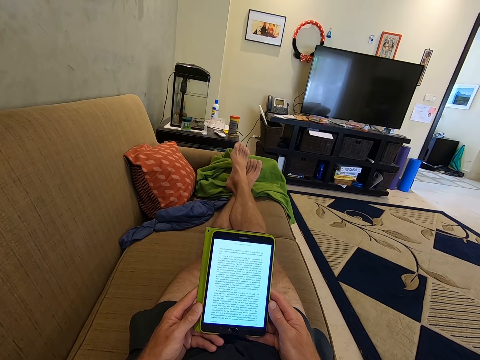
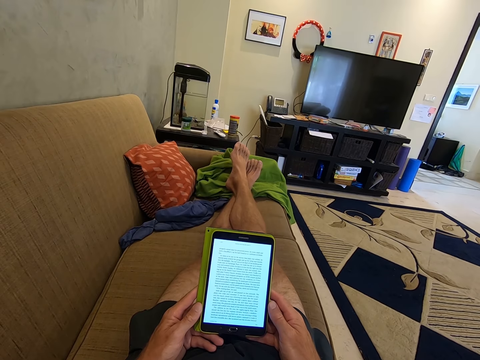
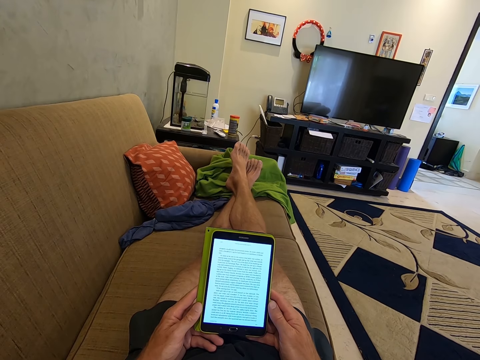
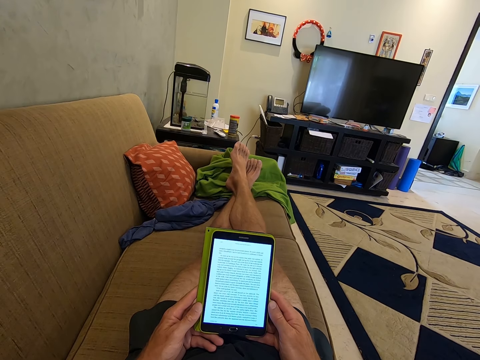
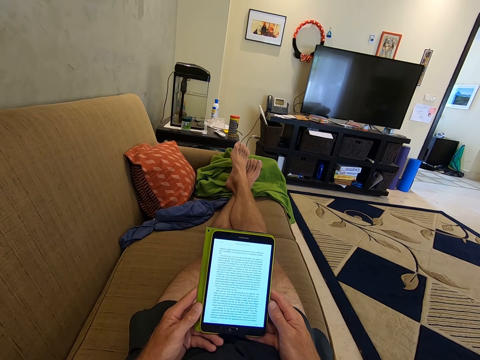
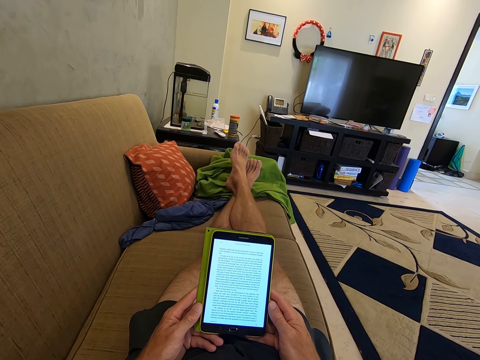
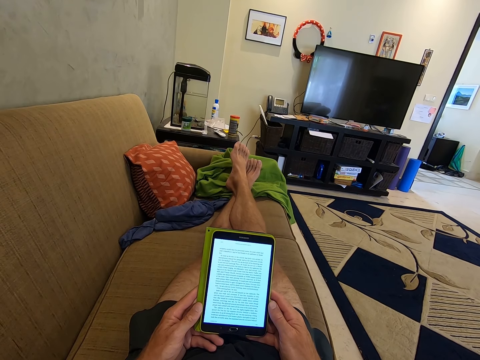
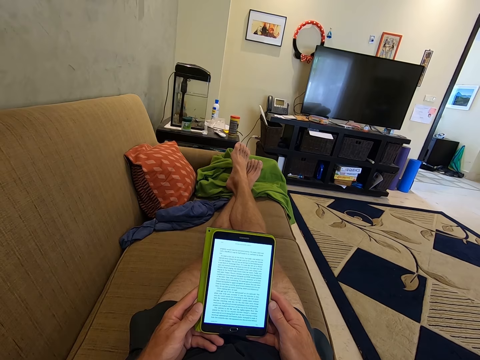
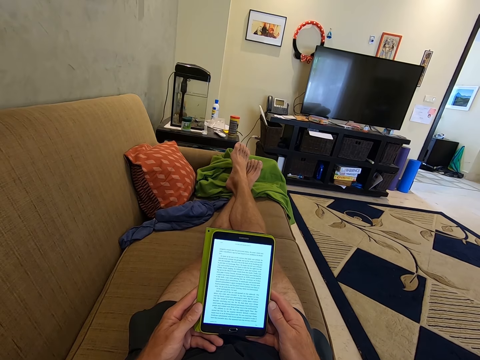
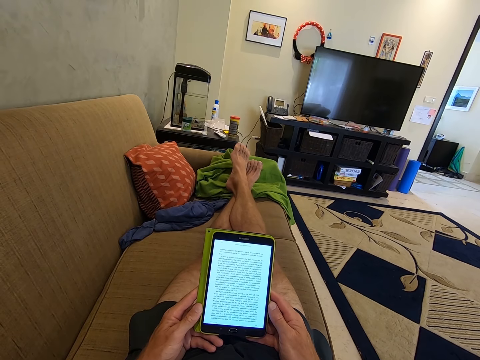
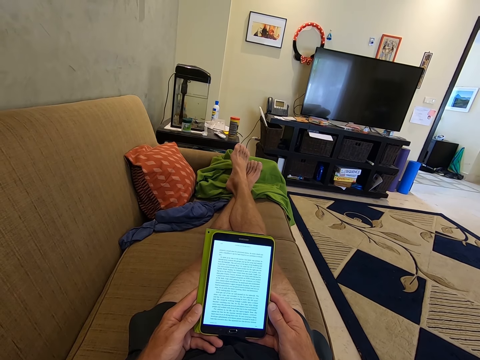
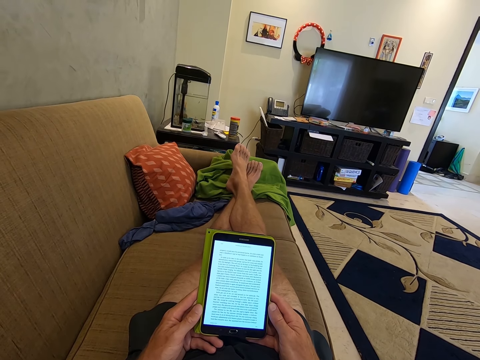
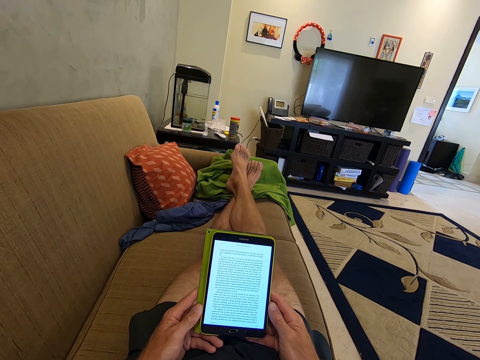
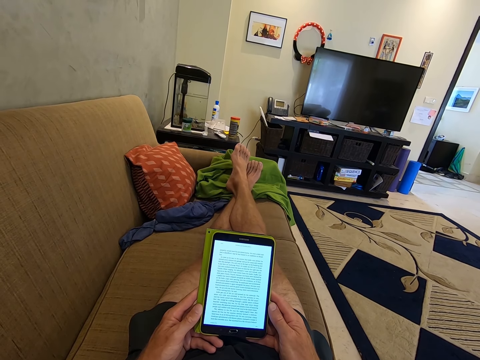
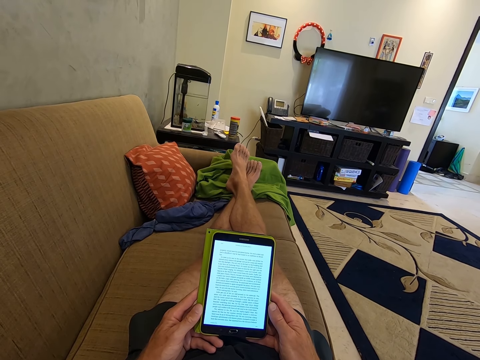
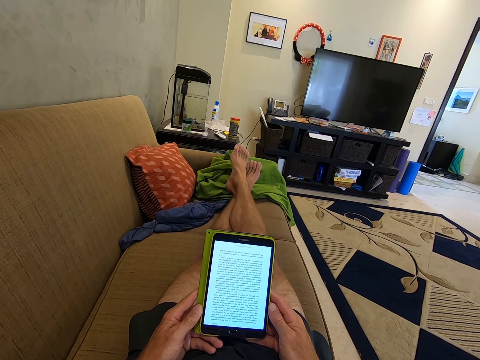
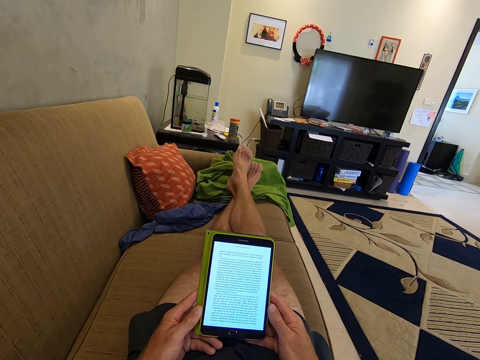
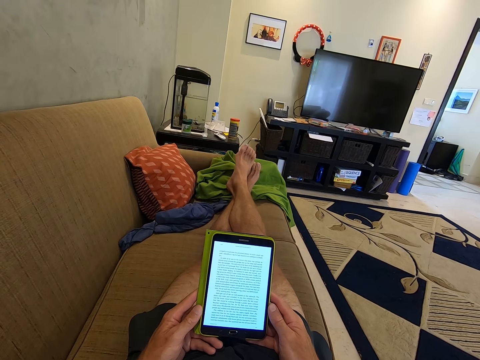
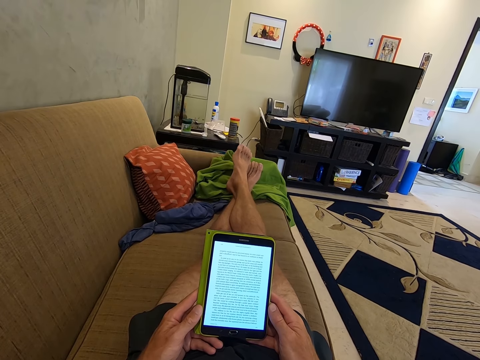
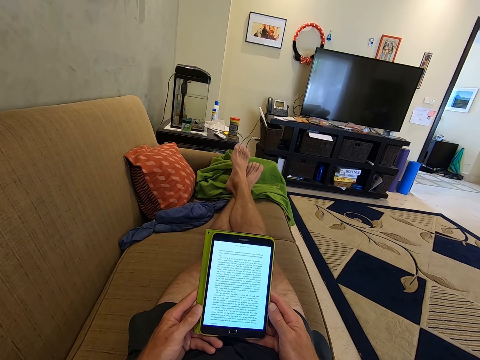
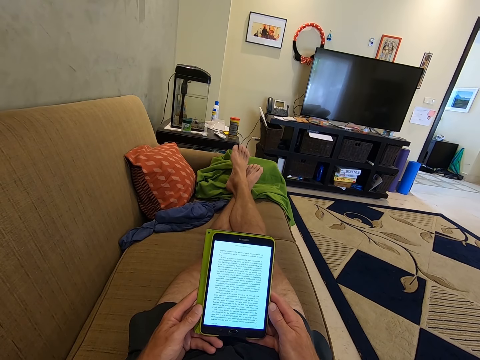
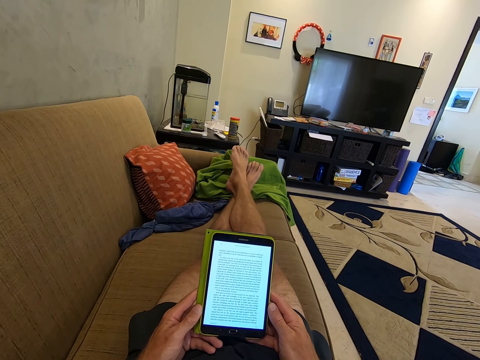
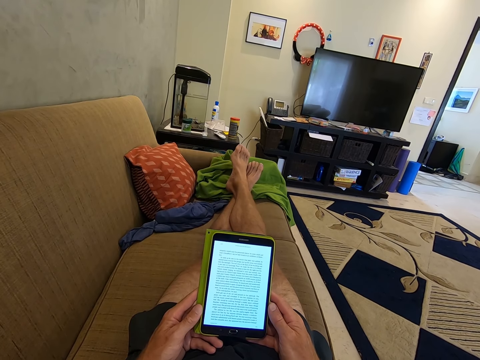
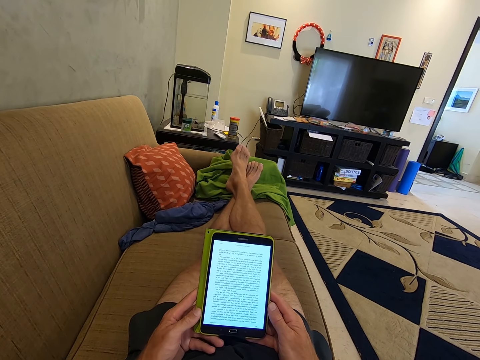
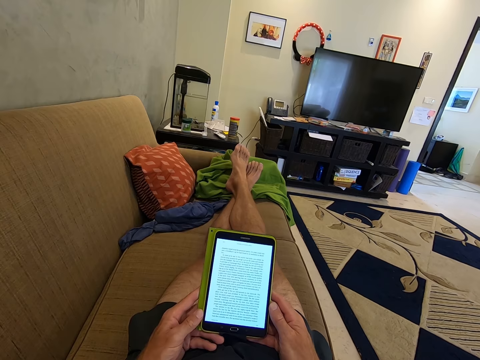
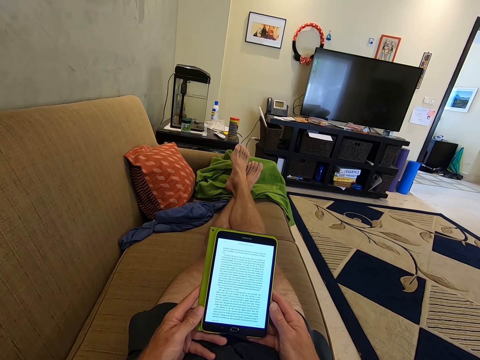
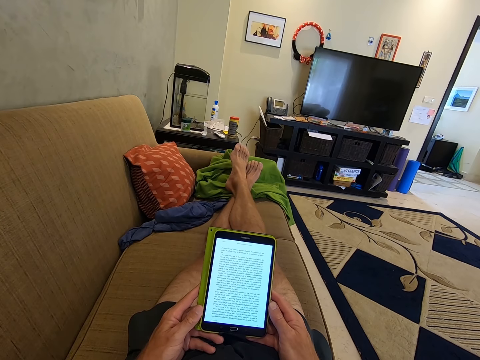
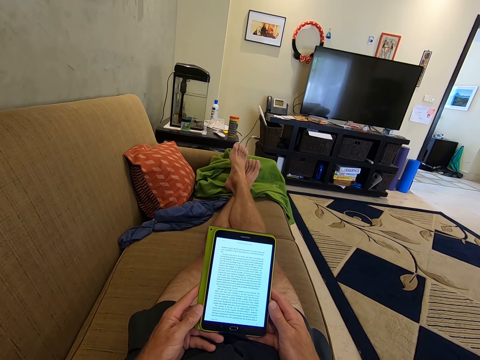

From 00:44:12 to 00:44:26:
The camera wearer stares at the tablet phone. They stare at the tablet phone again.

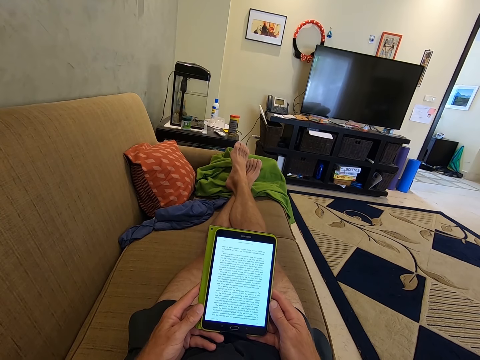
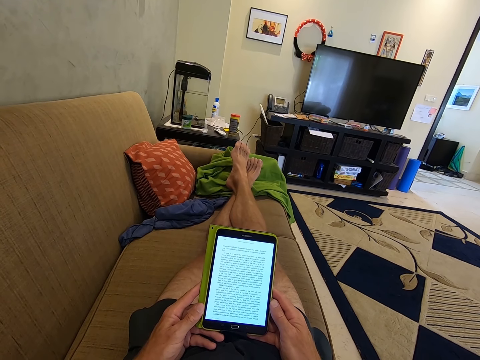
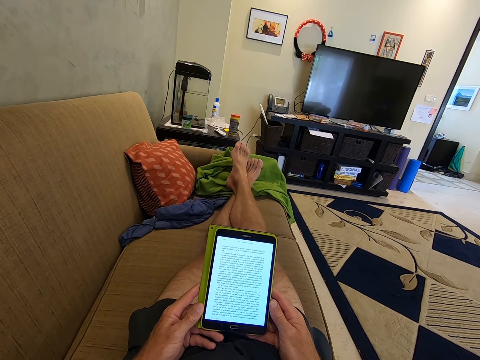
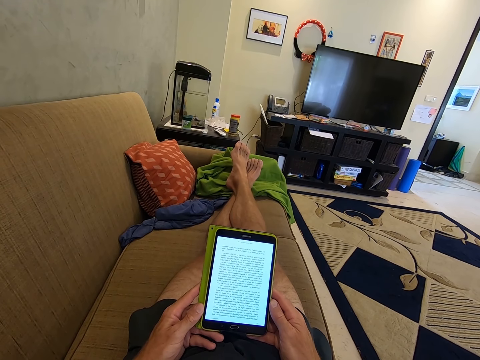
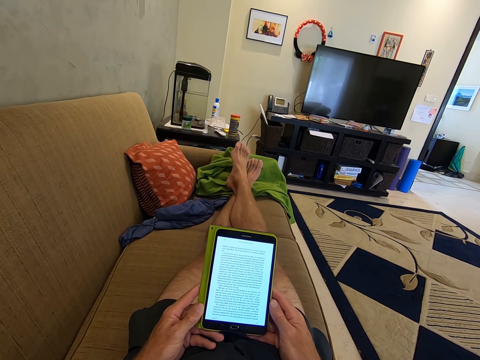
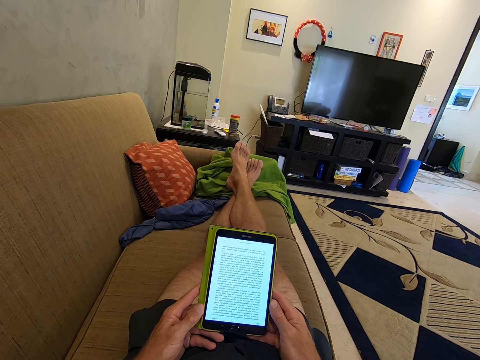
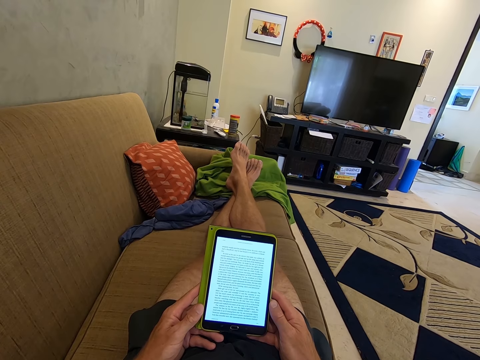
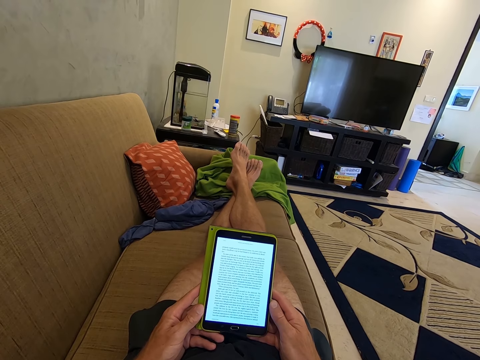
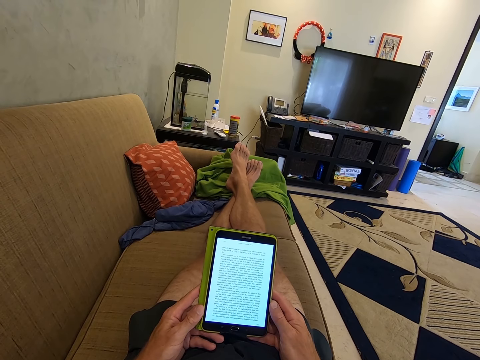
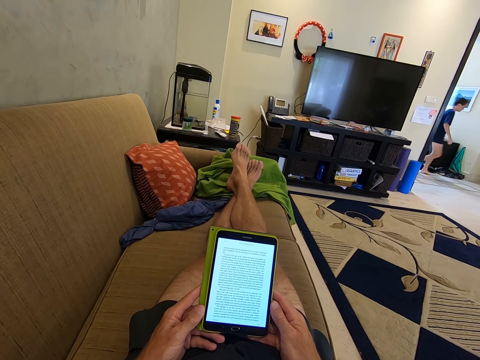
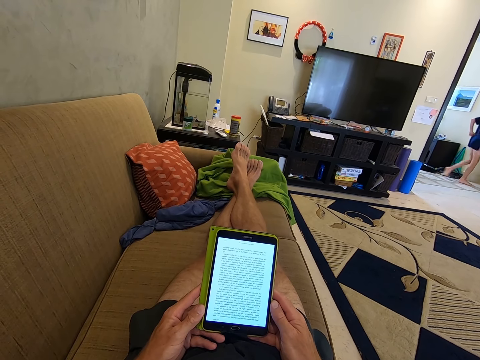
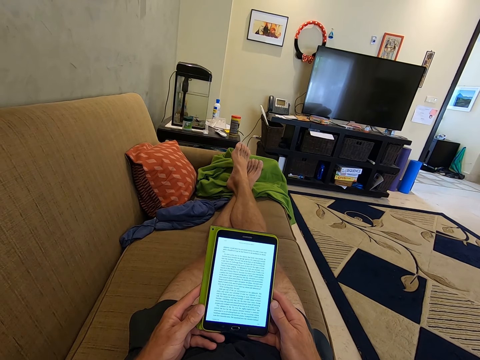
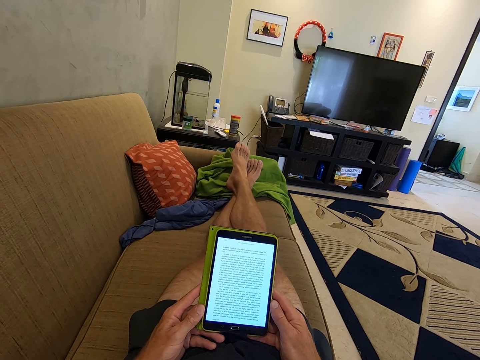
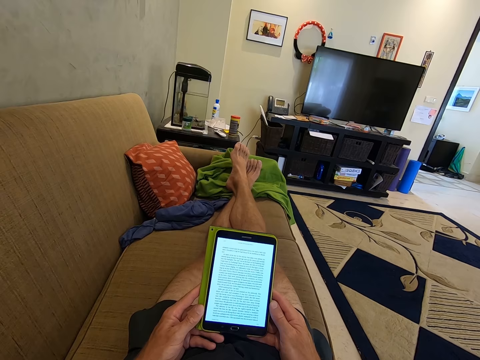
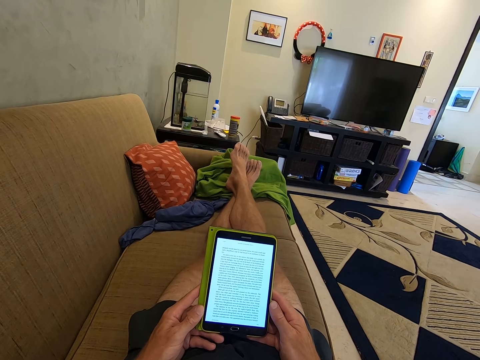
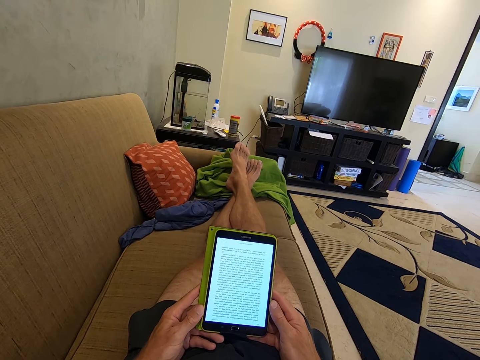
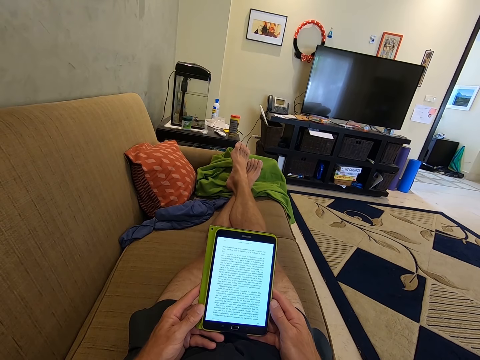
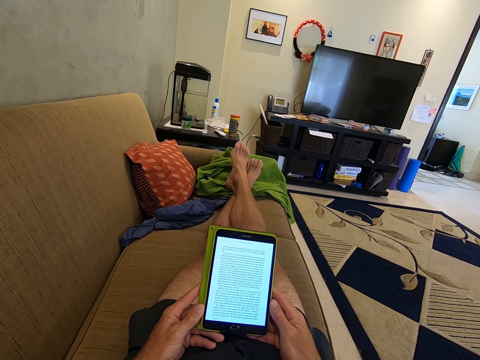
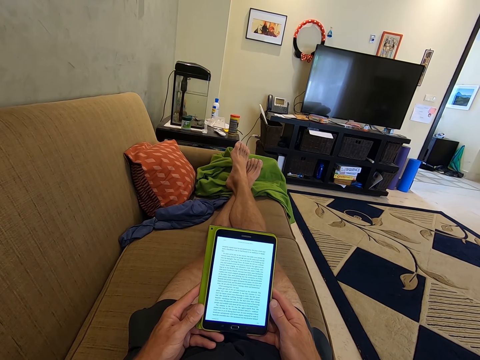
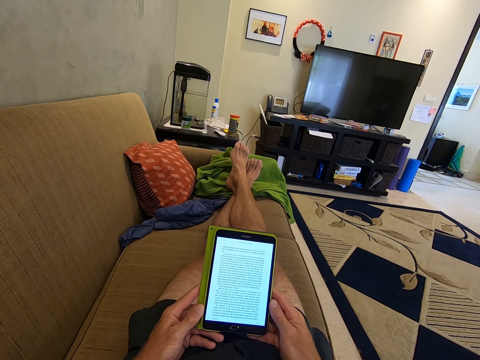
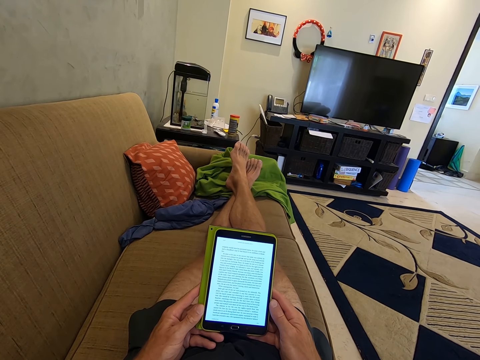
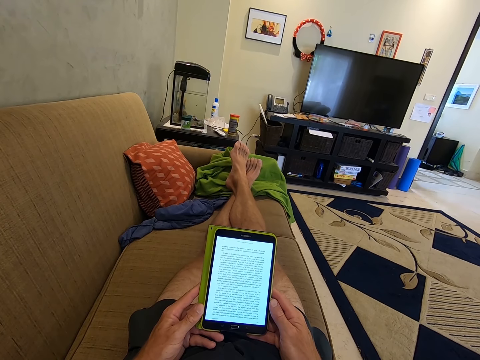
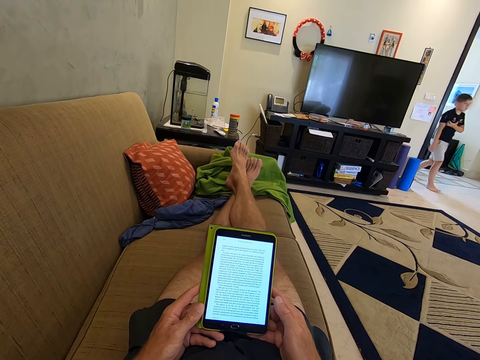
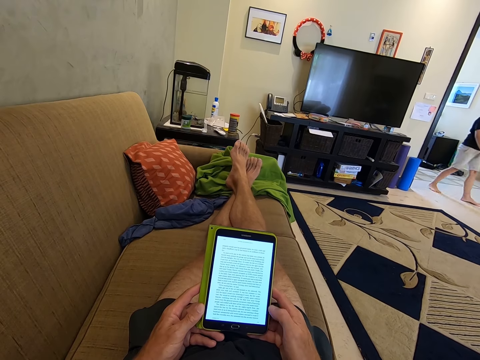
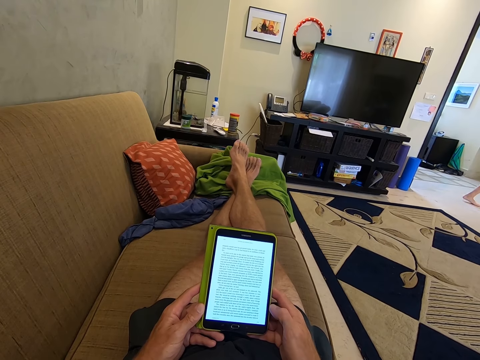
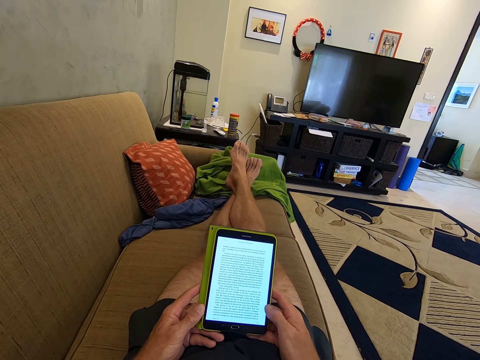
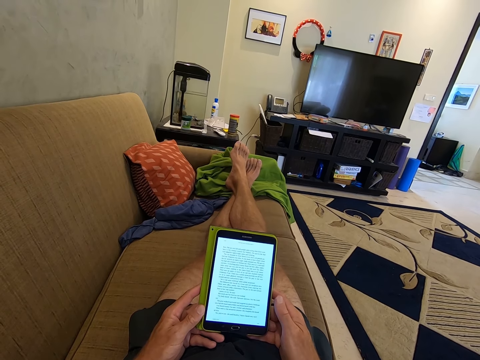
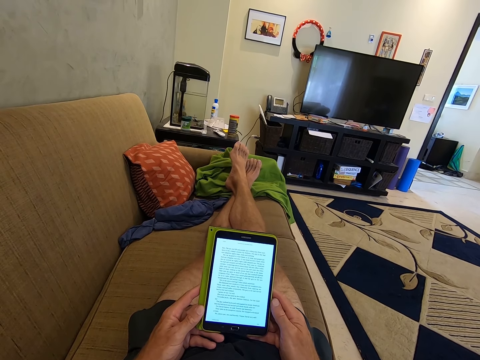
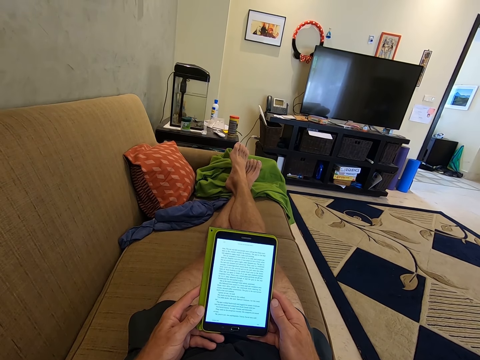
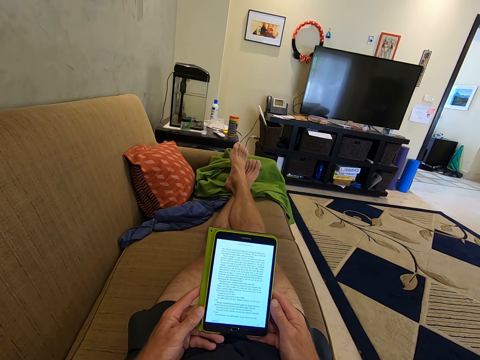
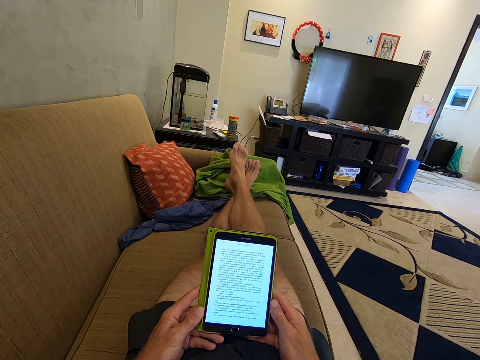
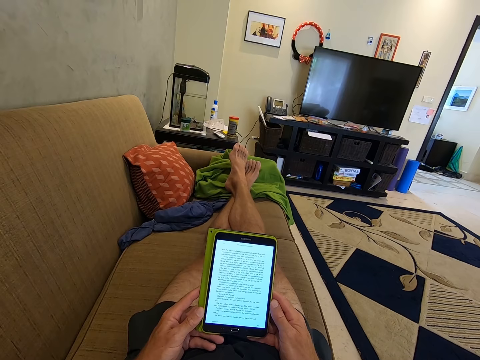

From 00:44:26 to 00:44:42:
The camera wearer stares at the tablet phone. They stare at the tablet phone again. They scroll the tablet phone, touch the tablet phone and stare at the tablet phone.
